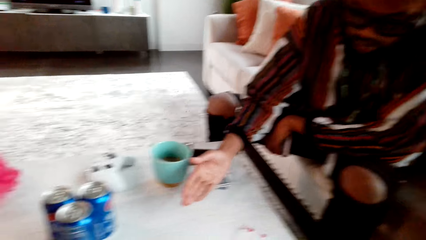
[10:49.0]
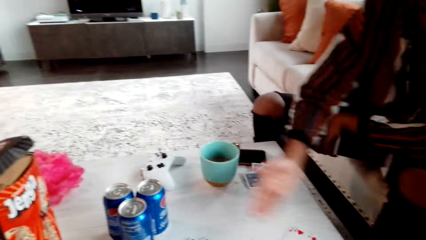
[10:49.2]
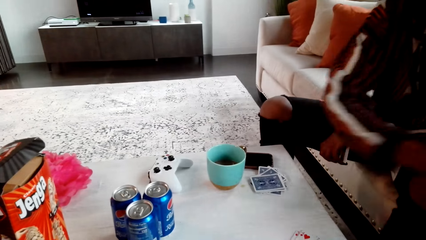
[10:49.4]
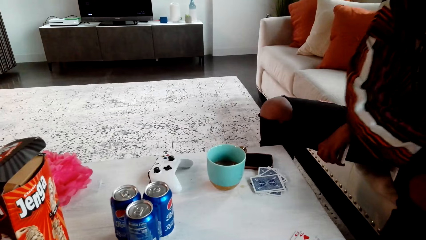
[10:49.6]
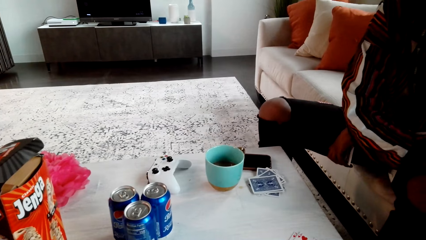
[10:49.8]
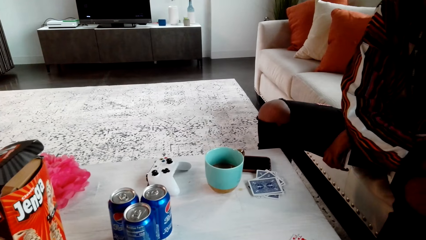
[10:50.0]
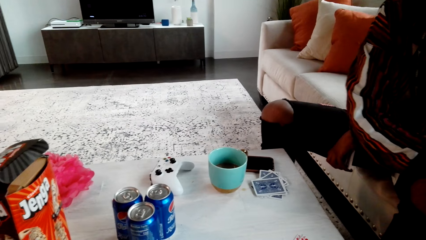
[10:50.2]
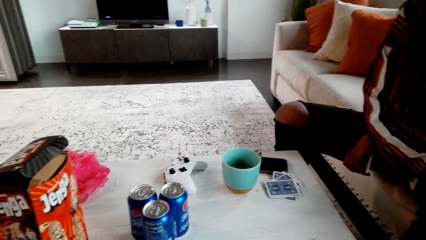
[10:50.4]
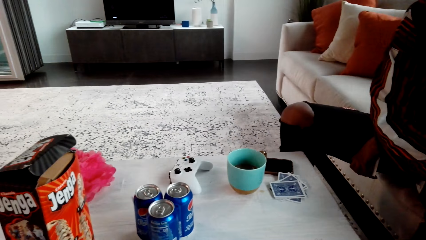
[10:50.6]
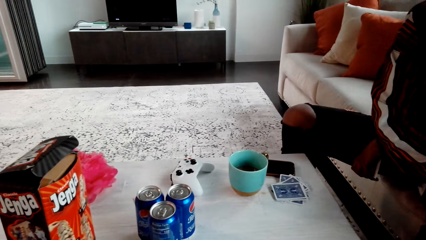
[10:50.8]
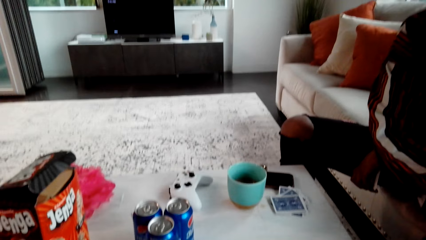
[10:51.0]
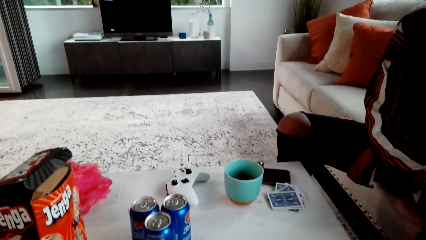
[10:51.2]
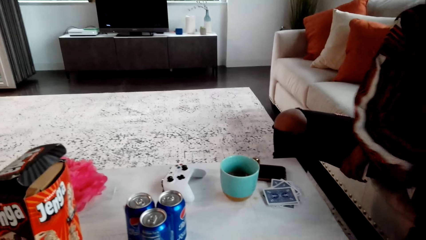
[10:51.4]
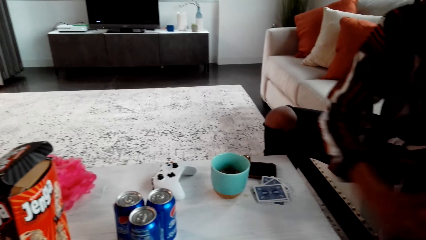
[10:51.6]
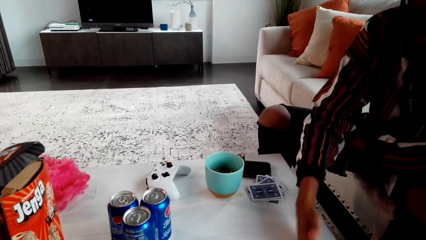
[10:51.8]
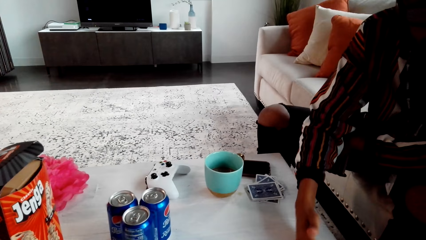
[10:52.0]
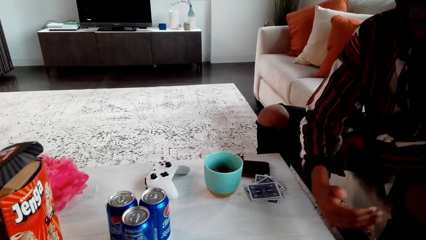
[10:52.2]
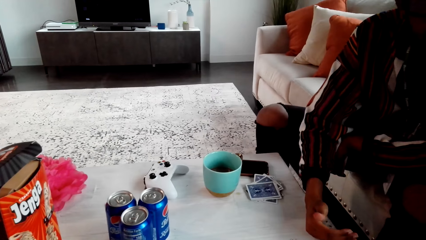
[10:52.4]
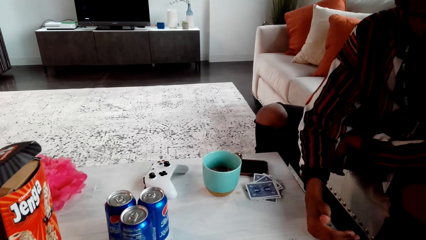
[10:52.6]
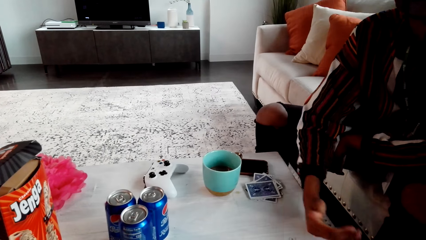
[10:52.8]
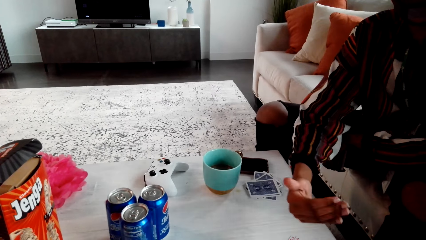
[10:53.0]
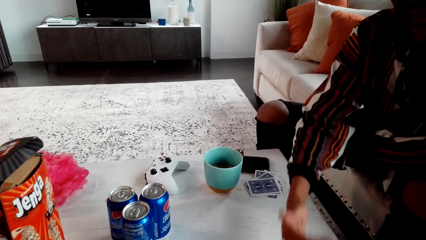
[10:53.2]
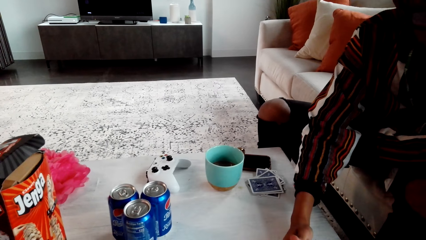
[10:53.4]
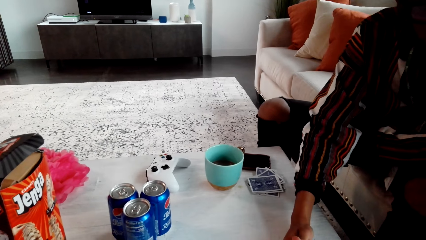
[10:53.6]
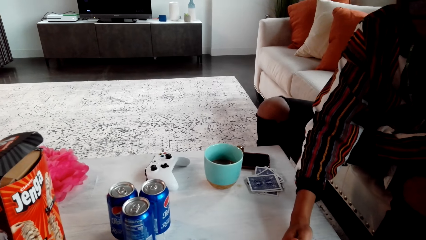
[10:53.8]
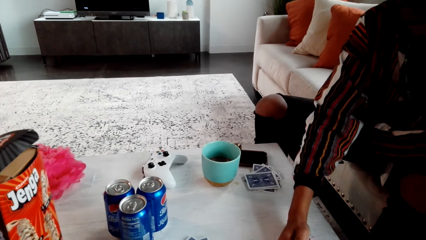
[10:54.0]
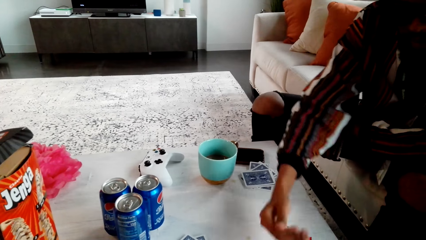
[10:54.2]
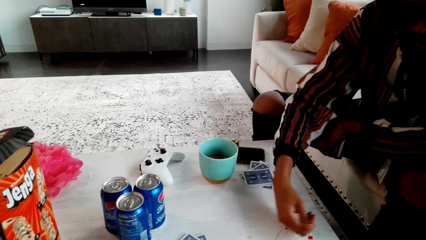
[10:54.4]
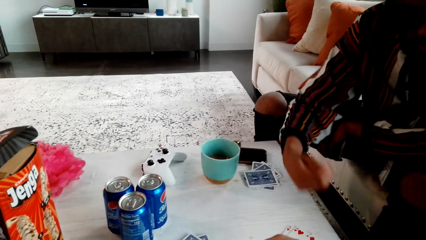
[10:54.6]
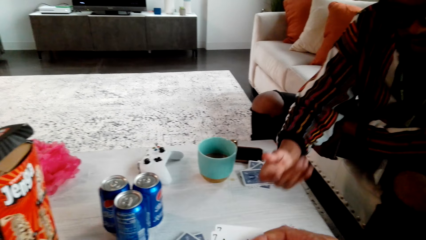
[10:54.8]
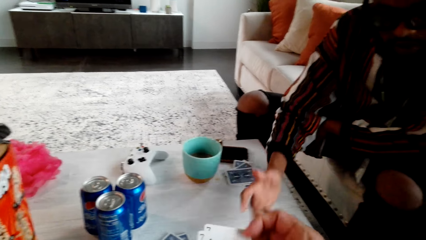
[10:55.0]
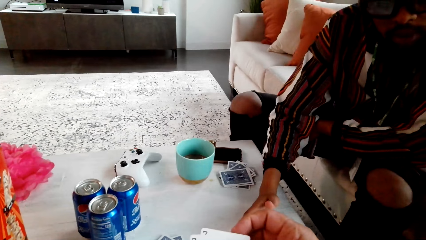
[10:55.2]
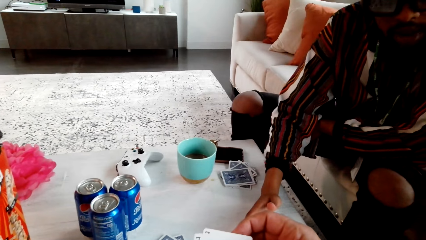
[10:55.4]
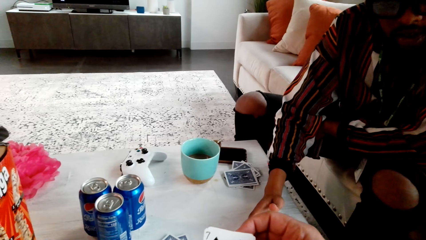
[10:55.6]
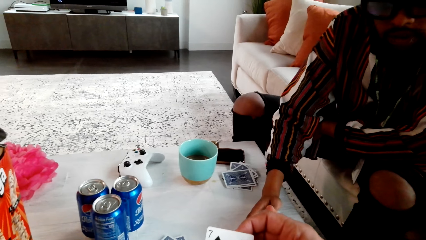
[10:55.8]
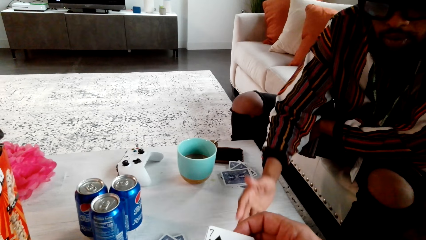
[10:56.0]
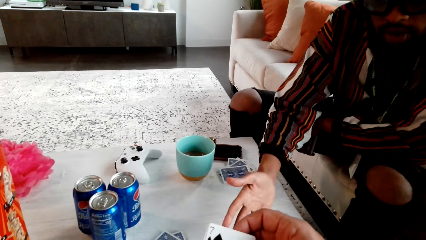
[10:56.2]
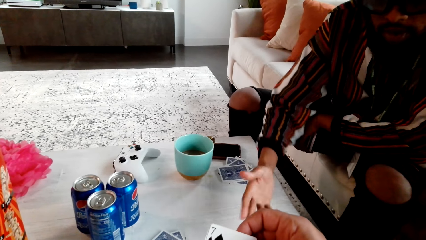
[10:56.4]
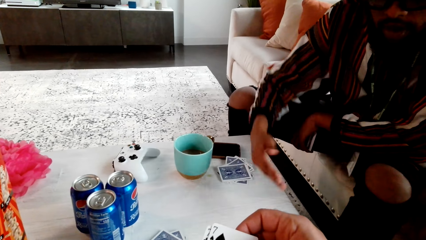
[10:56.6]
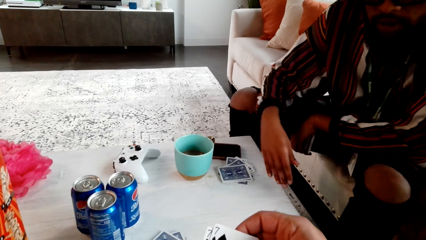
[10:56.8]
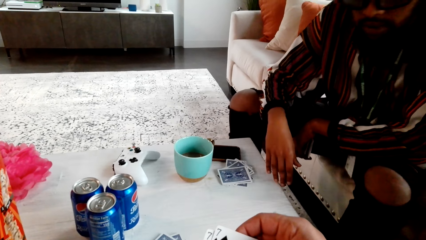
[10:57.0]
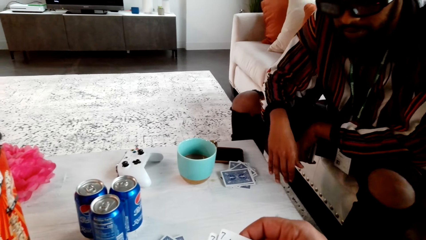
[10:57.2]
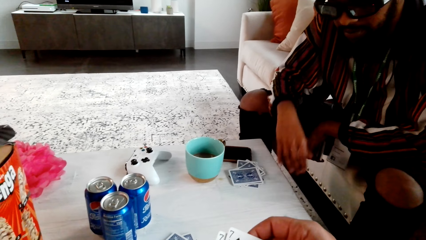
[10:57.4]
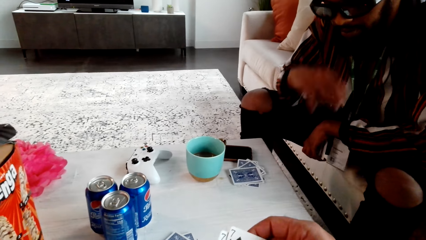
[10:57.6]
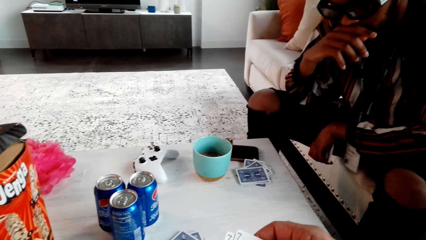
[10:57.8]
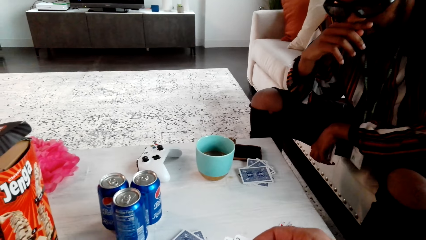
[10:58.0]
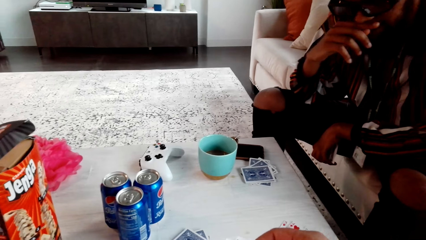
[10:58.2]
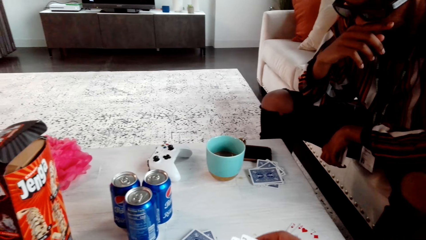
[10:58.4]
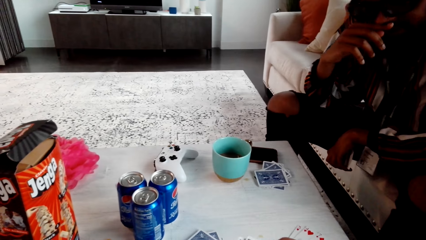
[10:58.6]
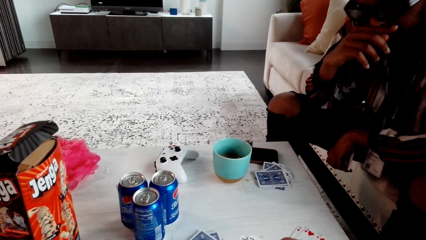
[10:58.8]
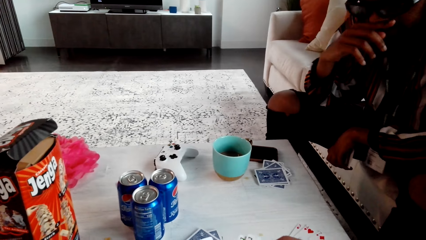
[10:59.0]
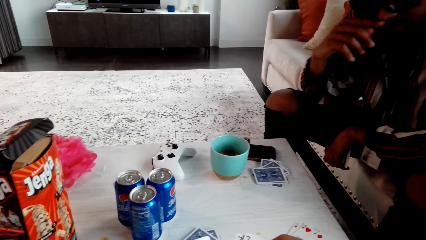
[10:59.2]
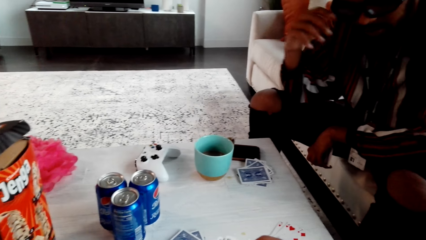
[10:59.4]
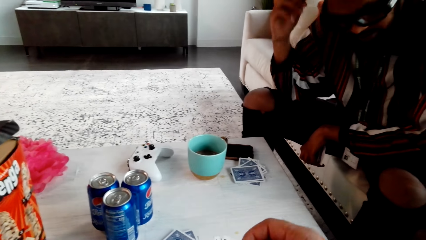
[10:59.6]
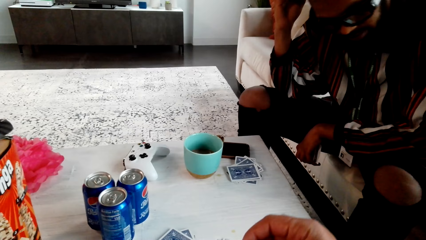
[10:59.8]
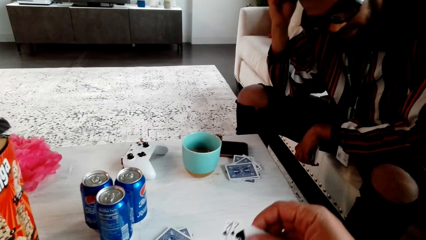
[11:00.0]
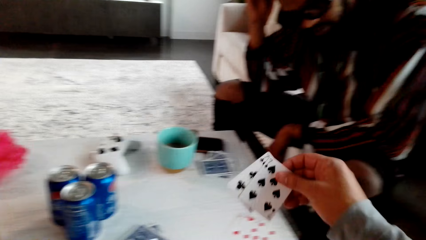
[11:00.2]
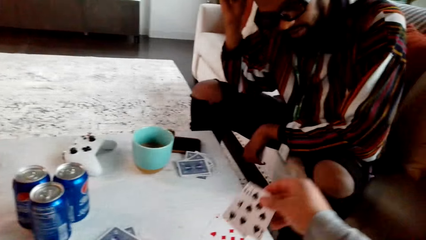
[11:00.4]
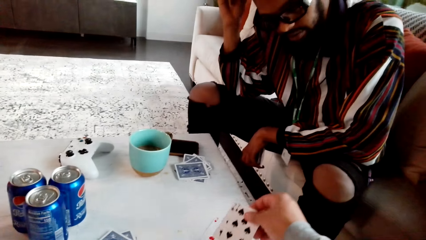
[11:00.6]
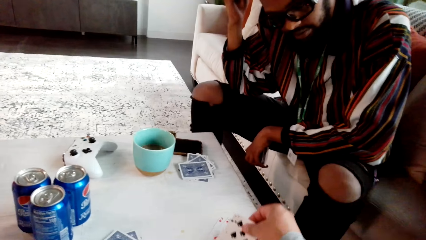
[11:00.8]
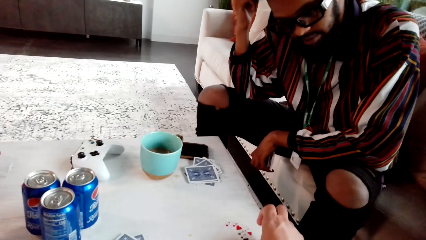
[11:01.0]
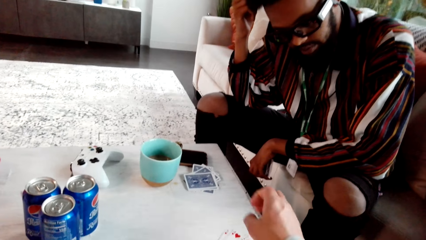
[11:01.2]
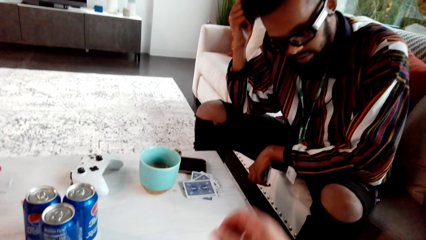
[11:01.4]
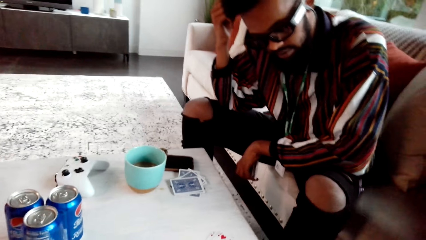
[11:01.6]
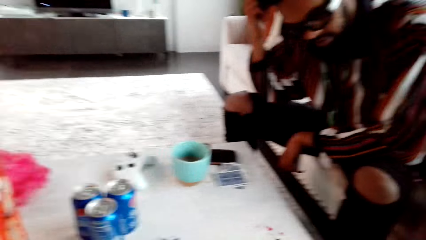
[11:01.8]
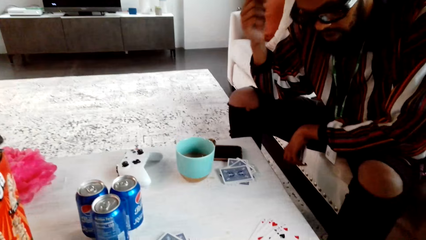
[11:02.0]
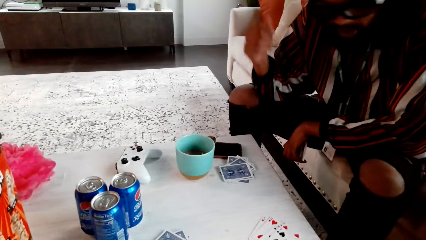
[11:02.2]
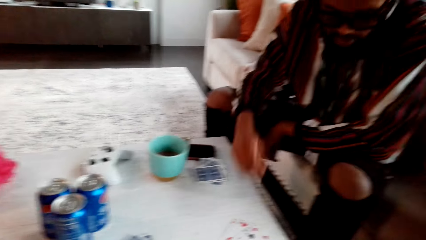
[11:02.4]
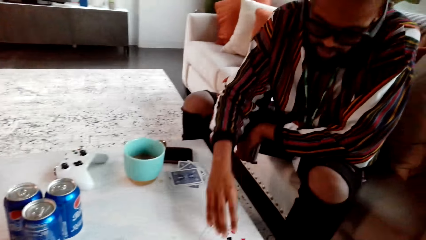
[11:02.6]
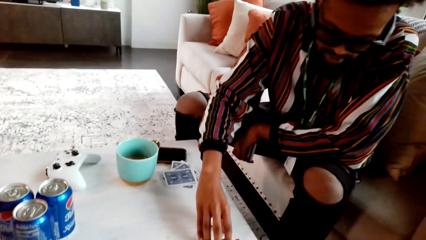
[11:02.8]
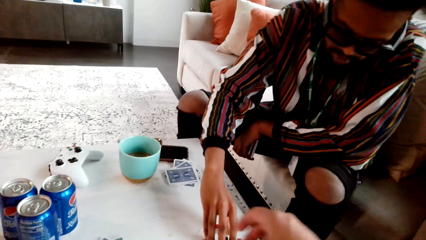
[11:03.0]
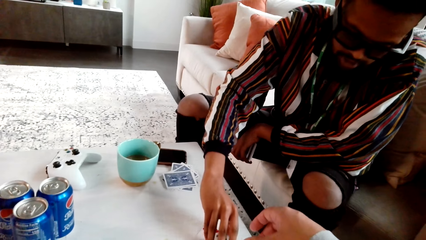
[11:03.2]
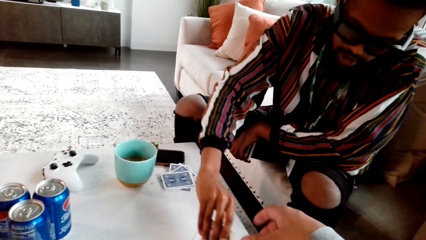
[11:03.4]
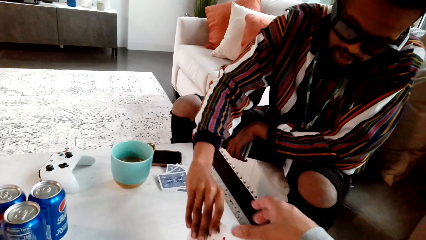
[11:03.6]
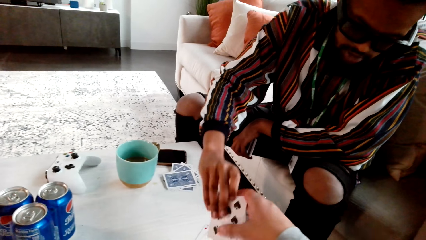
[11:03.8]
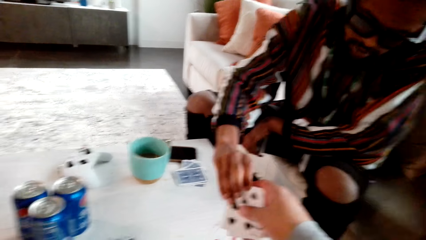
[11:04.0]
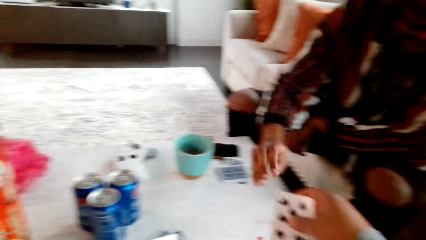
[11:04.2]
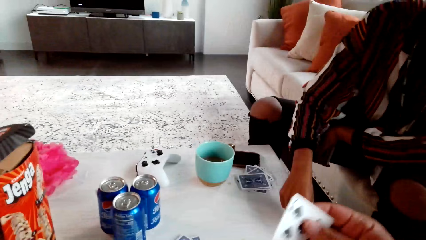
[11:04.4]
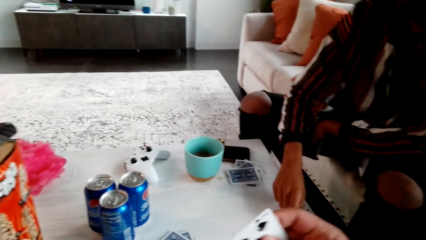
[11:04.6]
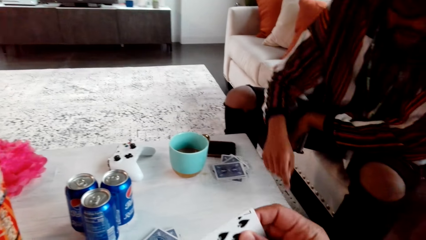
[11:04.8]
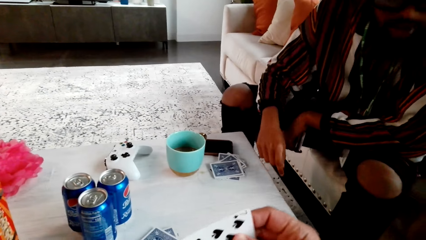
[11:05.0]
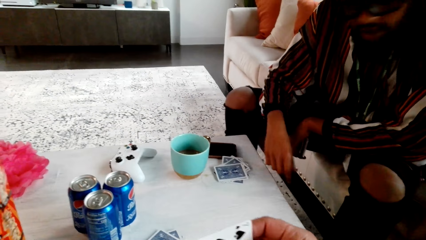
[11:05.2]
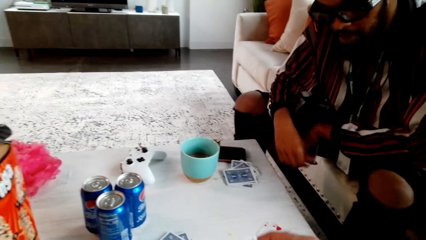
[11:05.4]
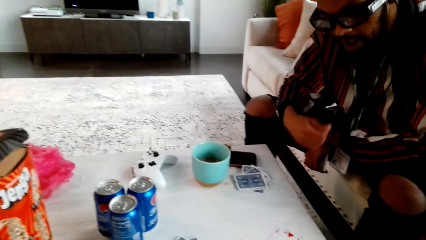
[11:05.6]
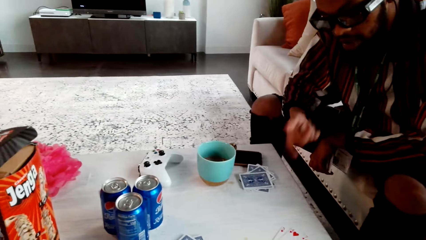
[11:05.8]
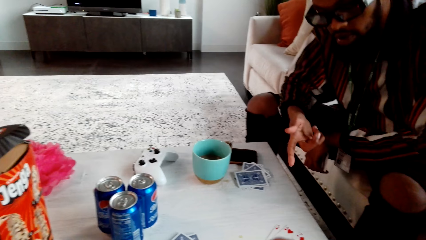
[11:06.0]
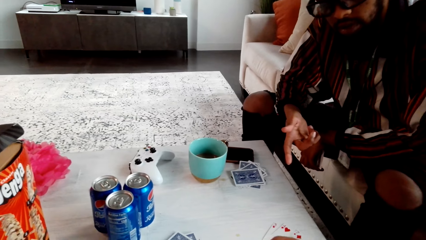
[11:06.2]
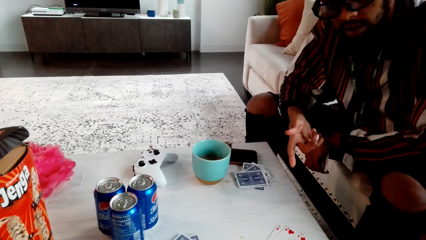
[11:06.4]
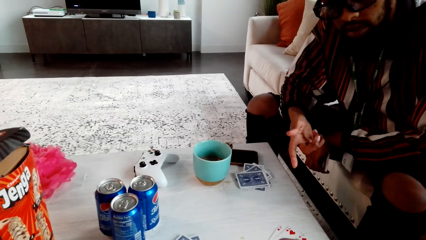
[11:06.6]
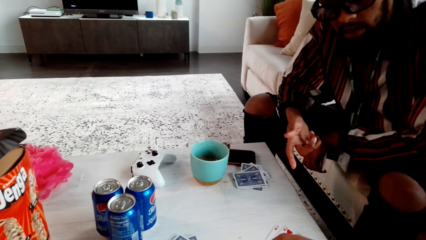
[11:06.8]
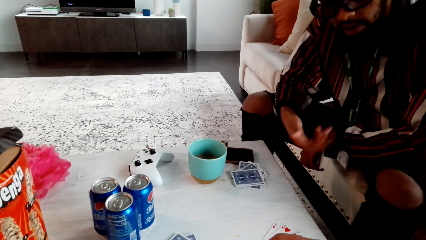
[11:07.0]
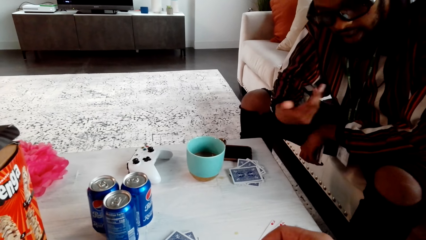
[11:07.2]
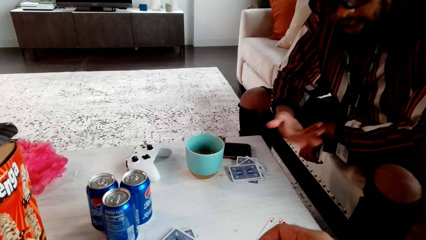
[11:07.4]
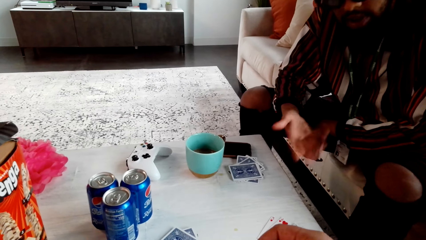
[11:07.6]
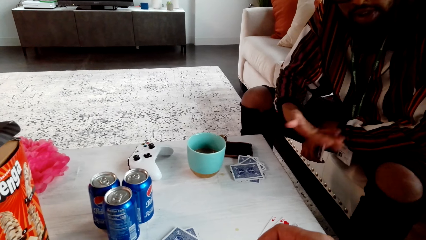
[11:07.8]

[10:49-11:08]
The camera wearer looks around. They hold playing cards with the right hand. A man rubs his nose. The camera wearer picks up playing cards and puts the playing cards on the table. The man talks to the camera wearer and picks up a playing card from the table. The camera wearer takes the card from the man. The man passes the playing card to the camera wearer and taps the table with a finger. The camera wearer looks around. The man speaks with gestures.
